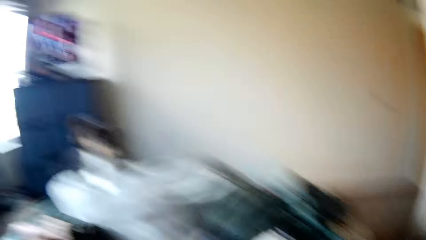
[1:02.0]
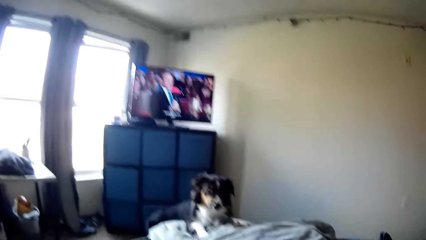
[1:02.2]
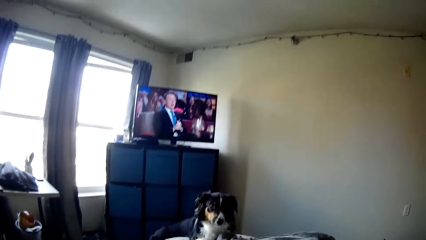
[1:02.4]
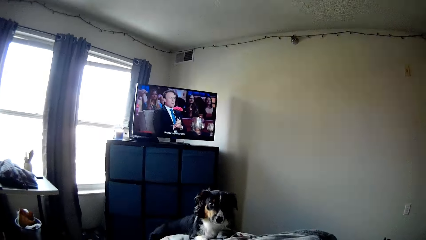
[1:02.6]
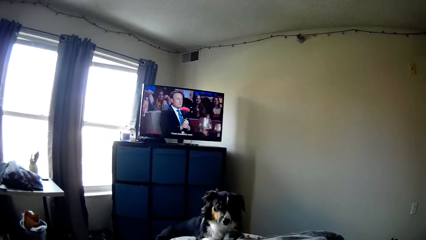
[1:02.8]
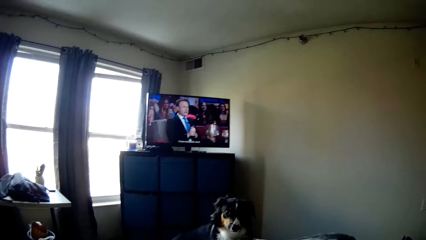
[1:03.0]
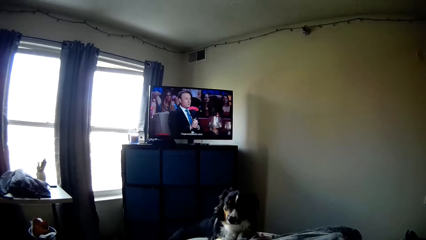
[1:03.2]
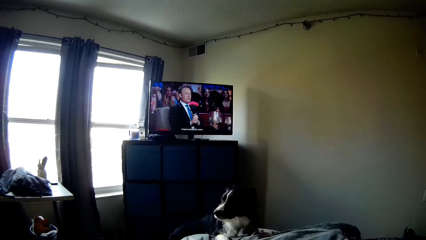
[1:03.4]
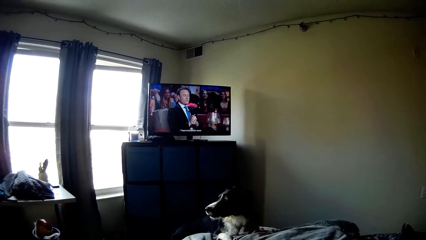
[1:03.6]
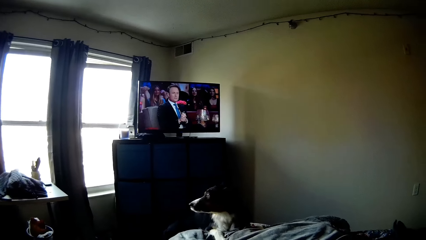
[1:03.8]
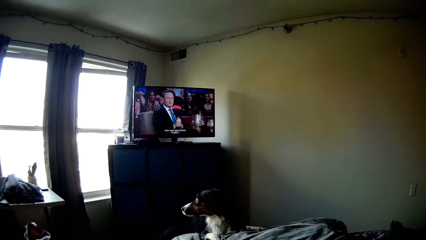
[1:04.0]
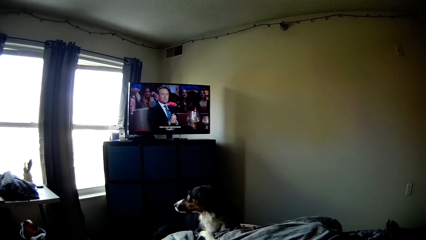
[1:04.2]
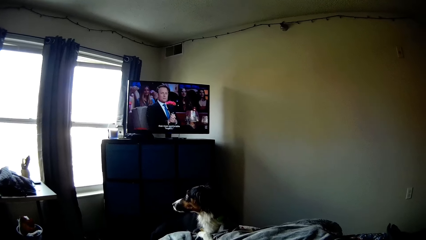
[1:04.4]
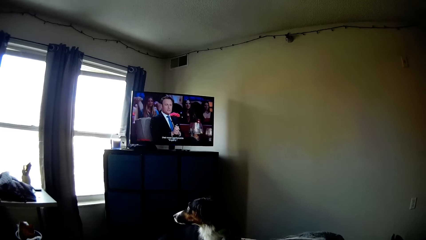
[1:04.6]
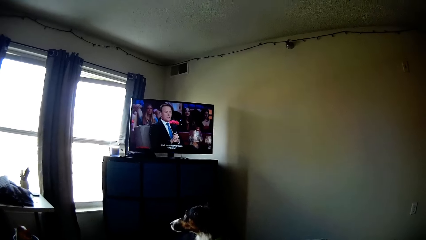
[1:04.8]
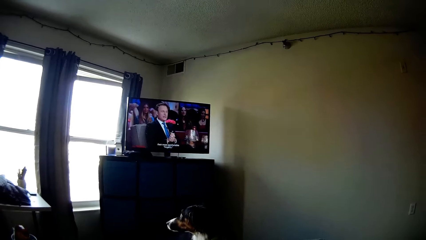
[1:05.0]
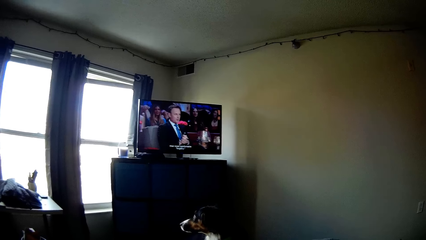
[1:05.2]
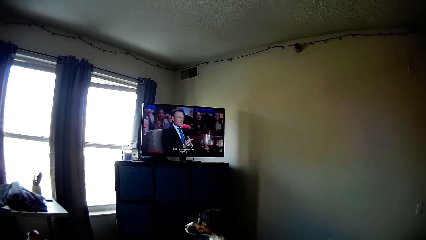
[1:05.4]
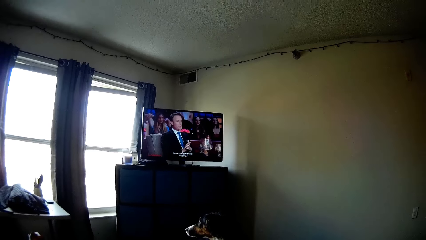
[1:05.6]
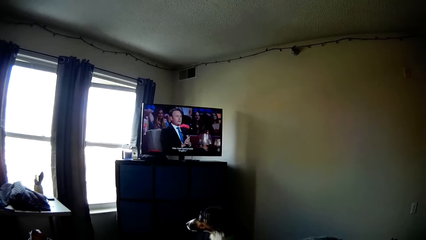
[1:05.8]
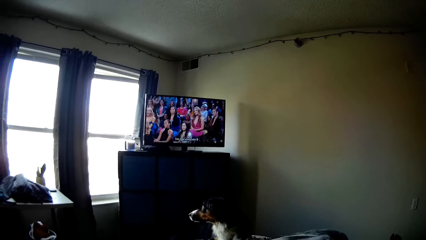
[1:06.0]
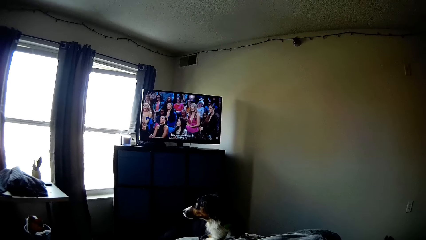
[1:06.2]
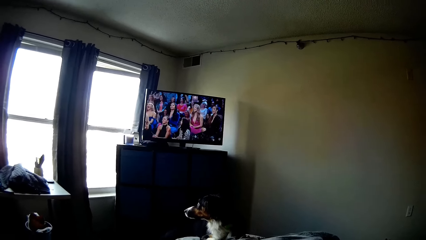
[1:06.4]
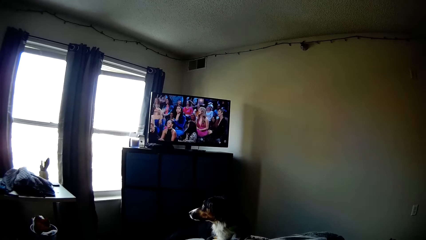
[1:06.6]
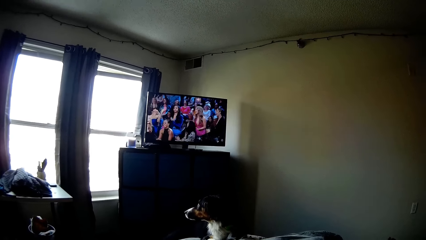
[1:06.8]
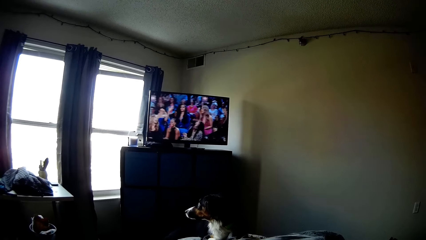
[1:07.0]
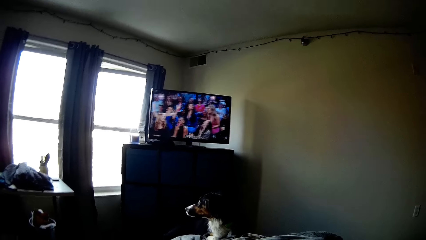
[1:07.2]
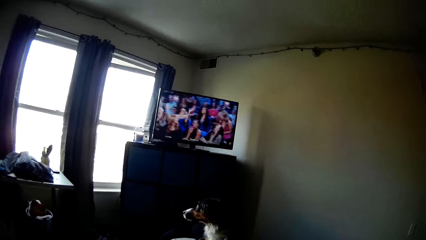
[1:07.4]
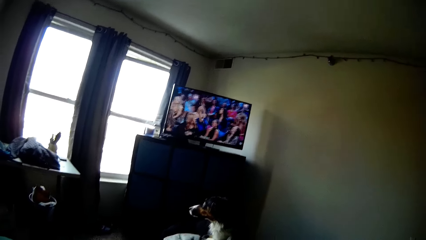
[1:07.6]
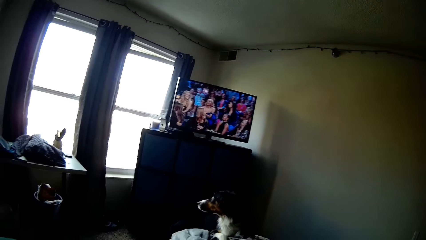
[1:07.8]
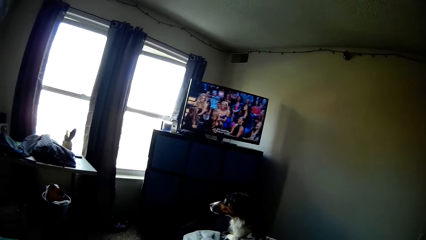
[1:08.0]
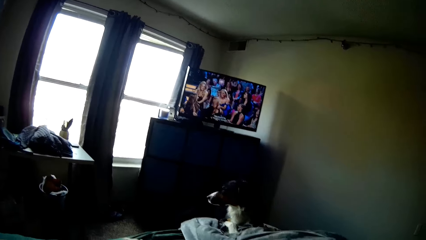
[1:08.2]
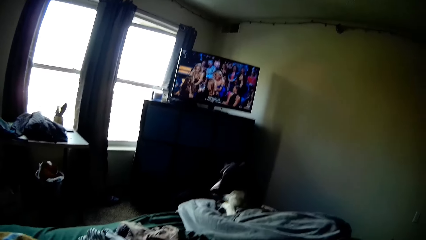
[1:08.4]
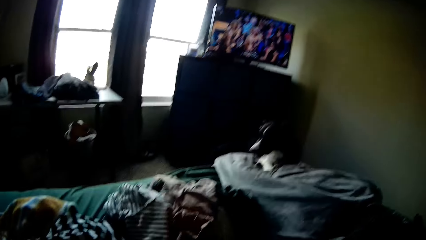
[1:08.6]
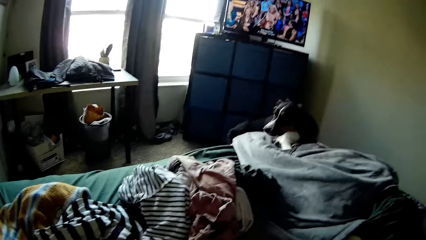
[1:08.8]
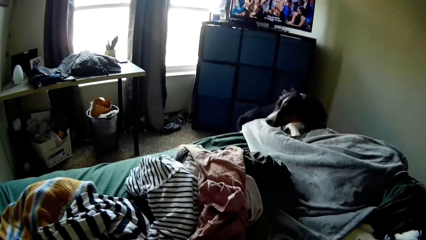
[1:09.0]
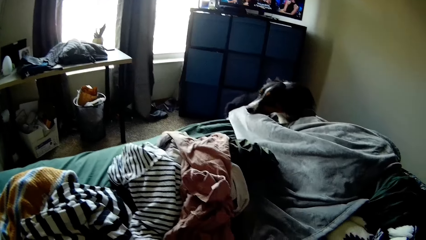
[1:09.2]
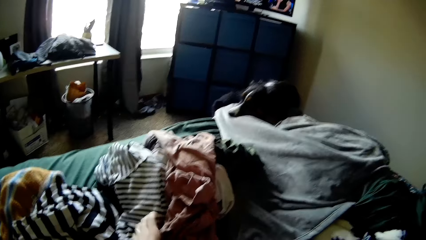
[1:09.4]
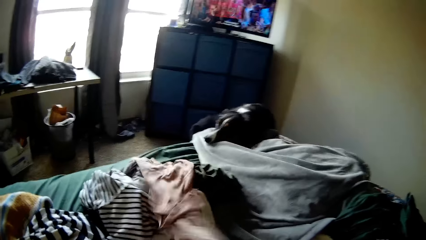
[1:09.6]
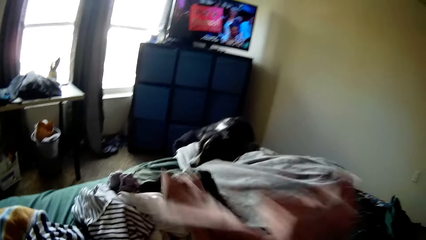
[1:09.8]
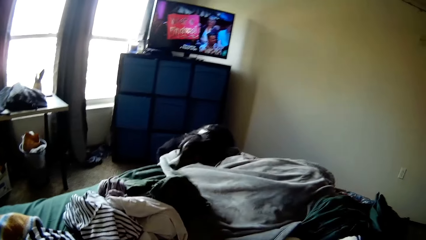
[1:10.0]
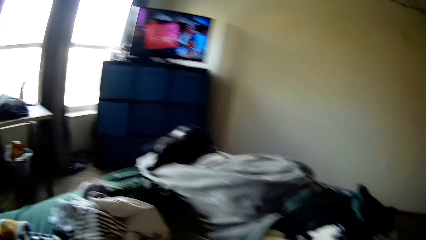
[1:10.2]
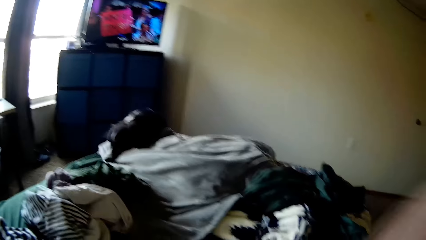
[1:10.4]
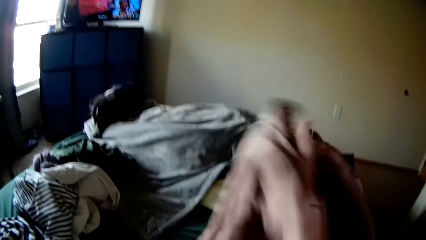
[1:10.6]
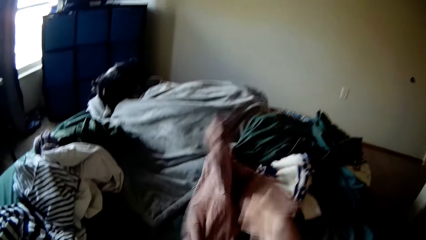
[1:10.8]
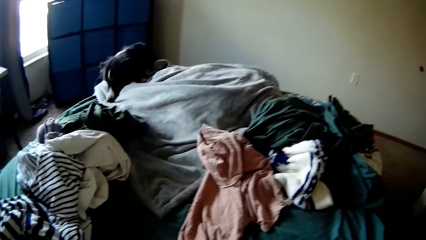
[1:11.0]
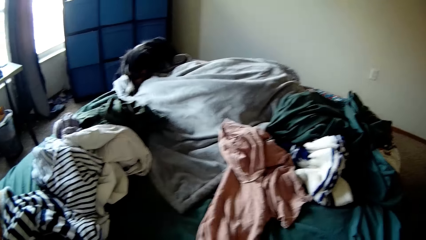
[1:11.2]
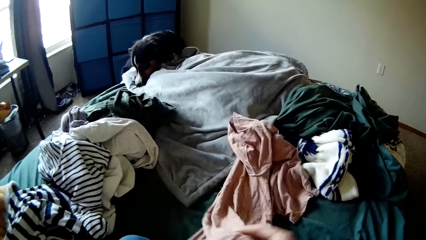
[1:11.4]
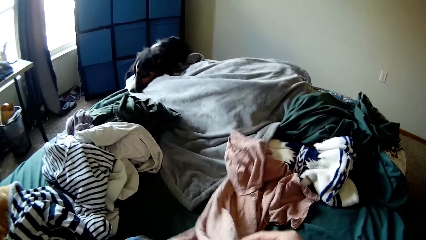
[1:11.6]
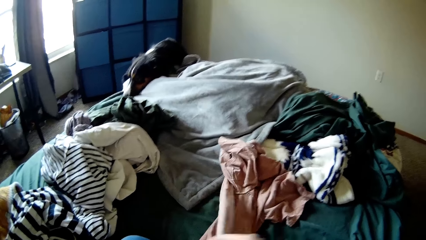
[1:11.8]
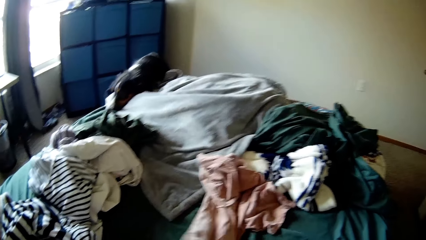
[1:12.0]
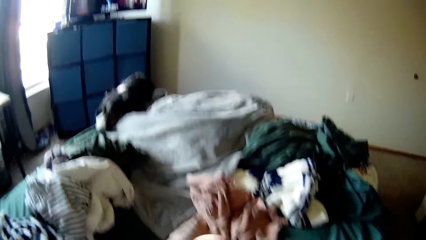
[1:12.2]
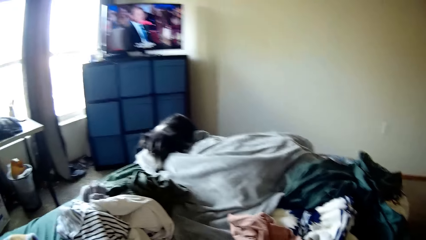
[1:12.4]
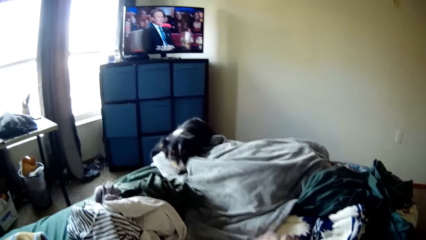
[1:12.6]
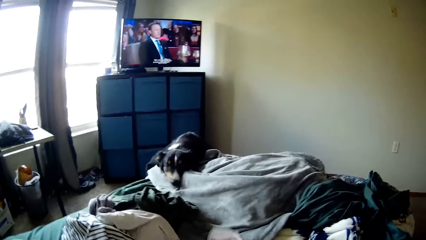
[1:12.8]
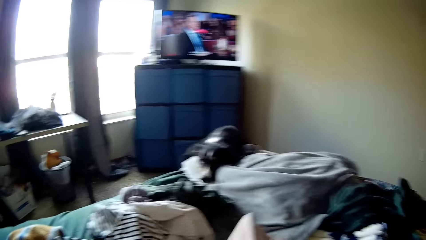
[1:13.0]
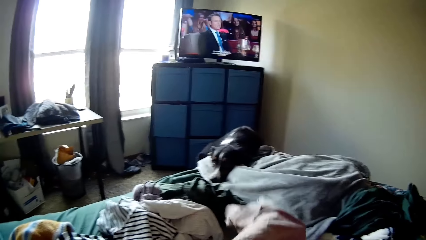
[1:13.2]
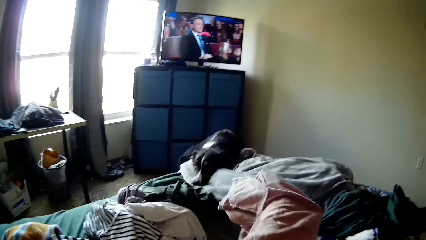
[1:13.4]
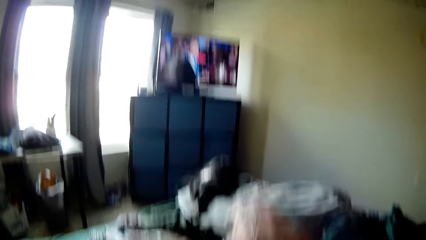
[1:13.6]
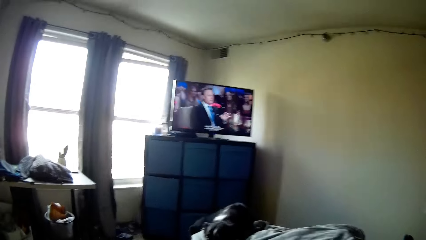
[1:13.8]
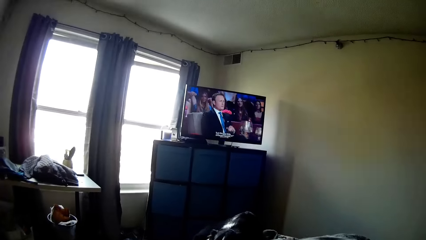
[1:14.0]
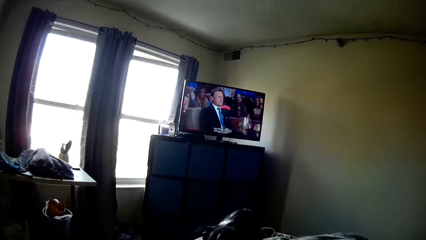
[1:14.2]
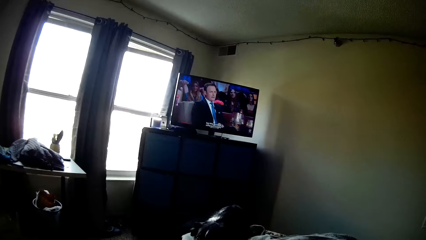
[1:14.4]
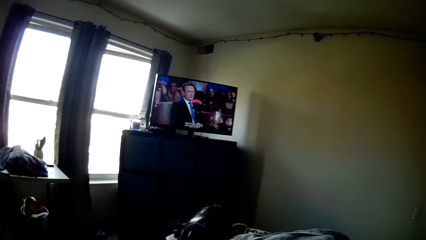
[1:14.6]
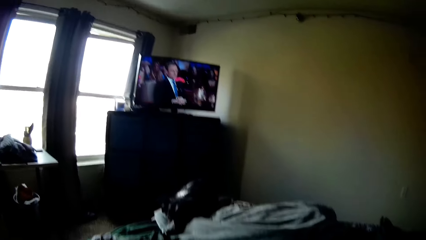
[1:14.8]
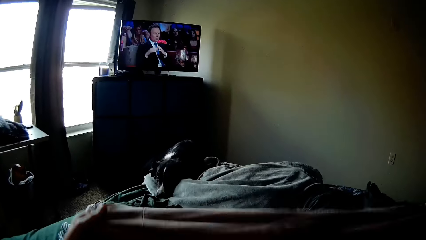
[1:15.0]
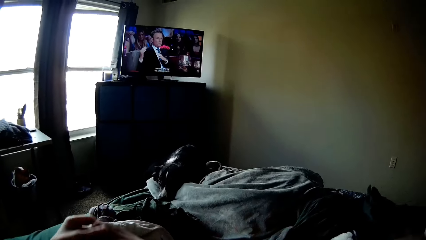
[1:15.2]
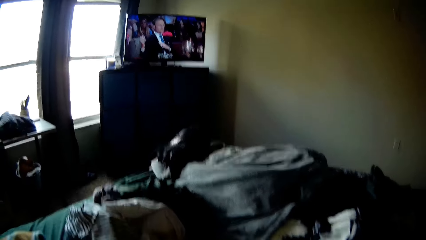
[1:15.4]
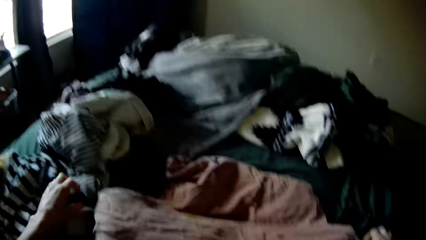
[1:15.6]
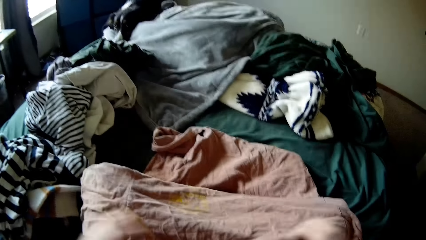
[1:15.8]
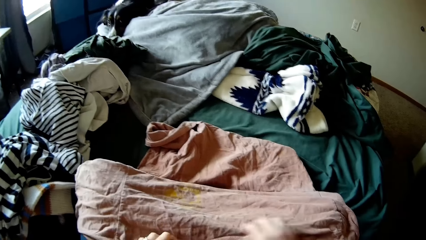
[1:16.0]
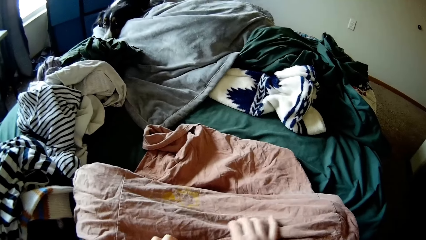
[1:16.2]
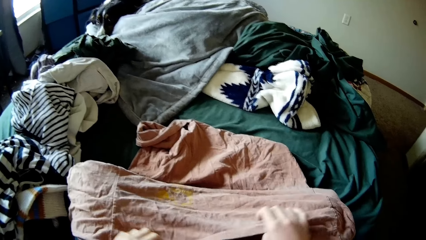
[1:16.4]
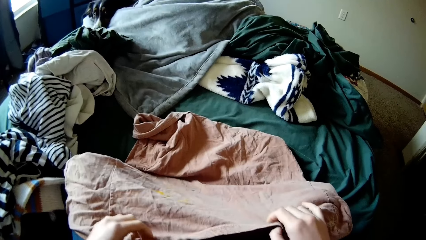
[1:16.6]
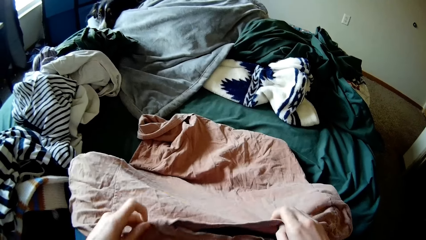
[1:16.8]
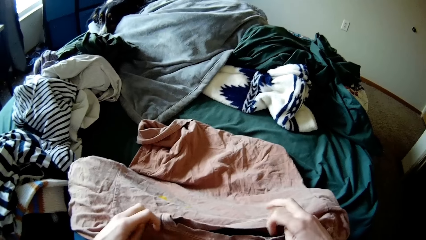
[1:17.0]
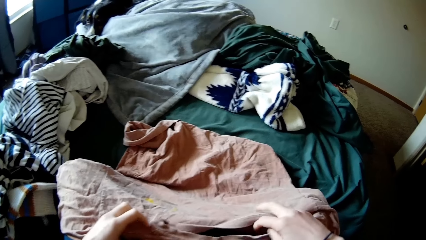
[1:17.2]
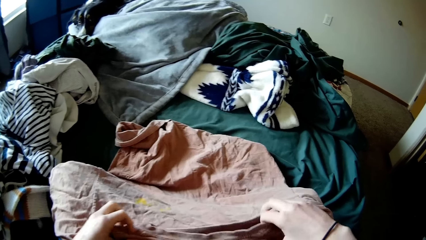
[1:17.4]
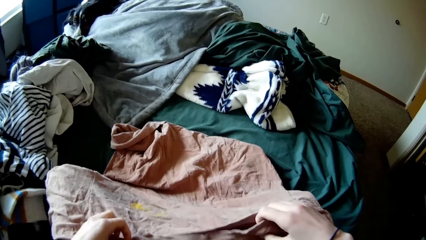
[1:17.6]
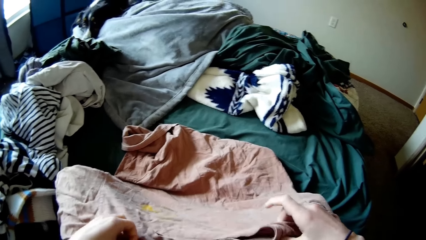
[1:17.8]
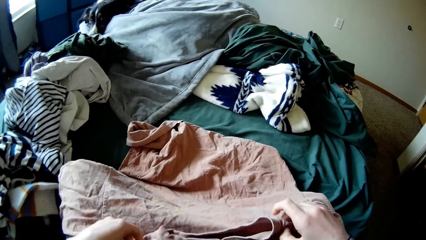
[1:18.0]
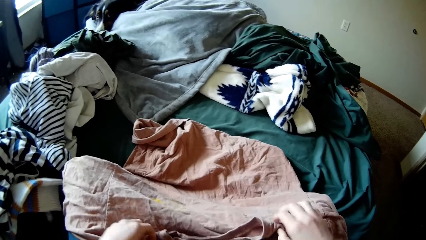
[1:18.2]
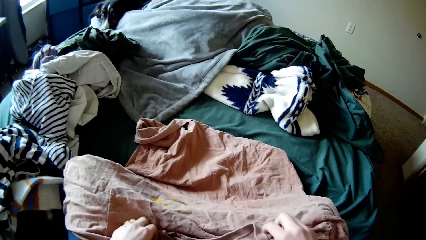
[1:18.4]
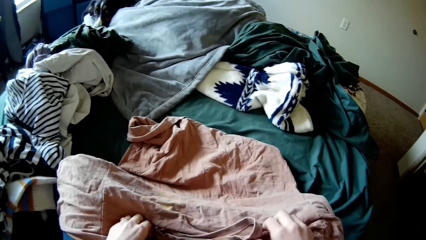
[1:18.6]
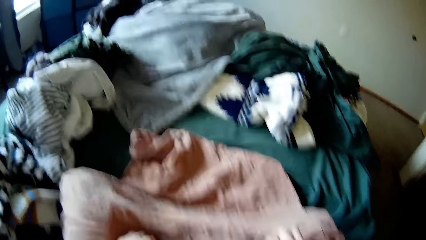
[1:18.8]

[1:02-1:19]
The camera wearer sits on the bed. He picks up the cloth on the bed. He puts the cloth on the bed. He picks up the cloth on the bed. He puts the cloth on the bed. He sits on the bed. He holds the cloth with his hand.
